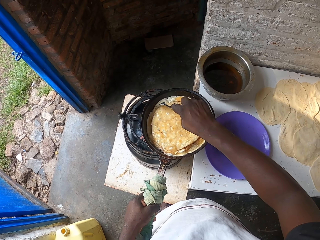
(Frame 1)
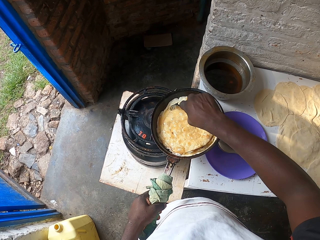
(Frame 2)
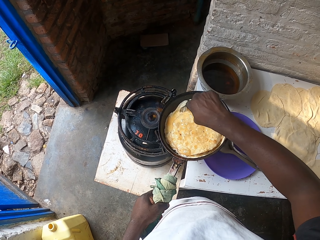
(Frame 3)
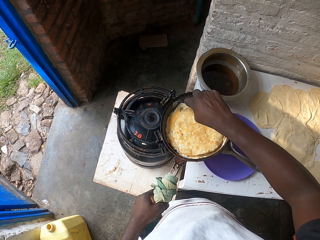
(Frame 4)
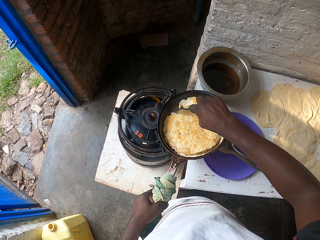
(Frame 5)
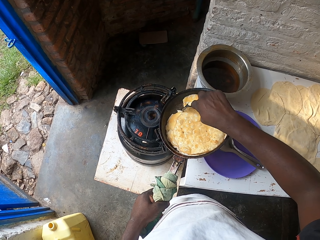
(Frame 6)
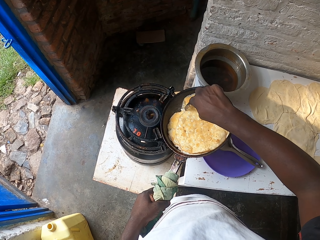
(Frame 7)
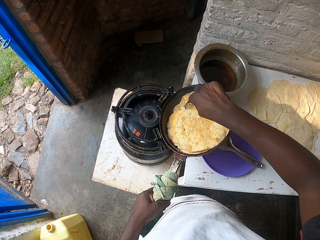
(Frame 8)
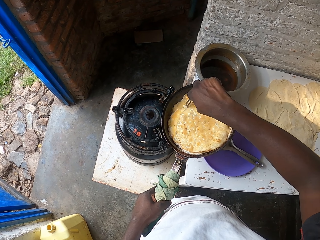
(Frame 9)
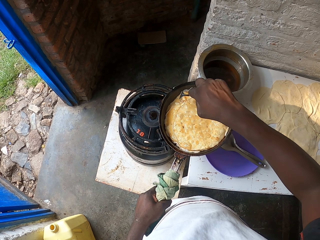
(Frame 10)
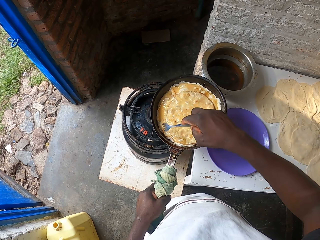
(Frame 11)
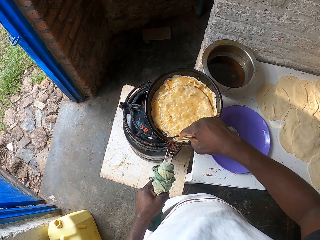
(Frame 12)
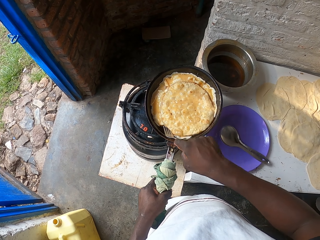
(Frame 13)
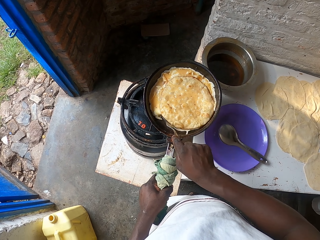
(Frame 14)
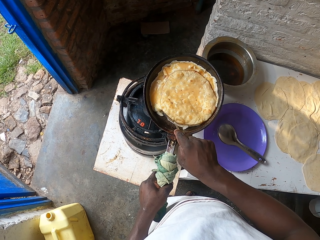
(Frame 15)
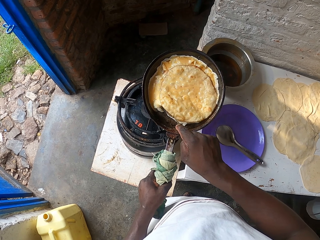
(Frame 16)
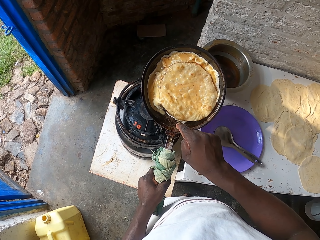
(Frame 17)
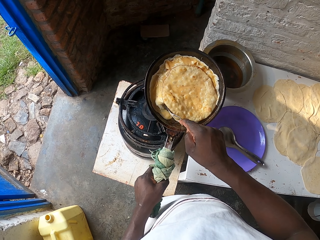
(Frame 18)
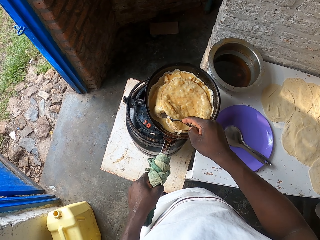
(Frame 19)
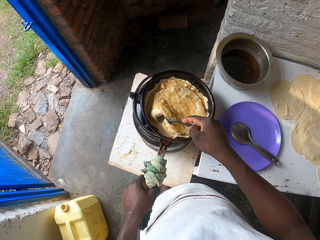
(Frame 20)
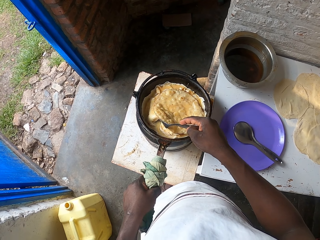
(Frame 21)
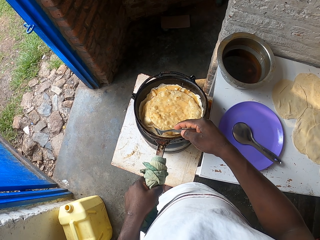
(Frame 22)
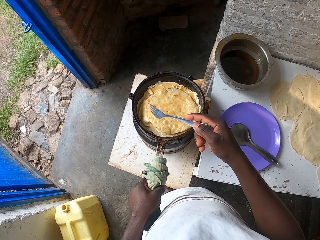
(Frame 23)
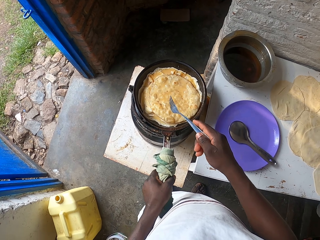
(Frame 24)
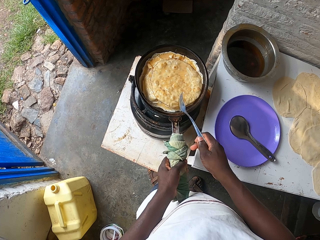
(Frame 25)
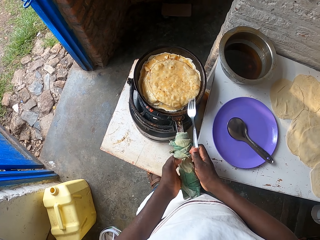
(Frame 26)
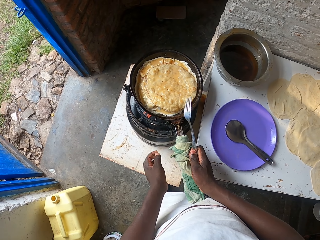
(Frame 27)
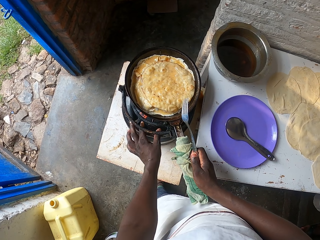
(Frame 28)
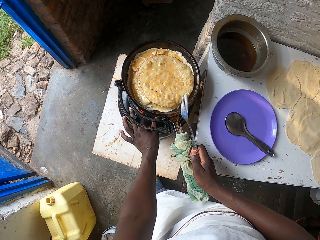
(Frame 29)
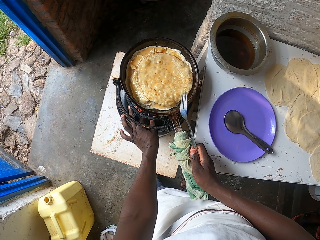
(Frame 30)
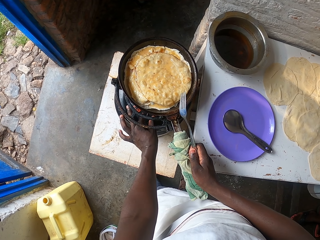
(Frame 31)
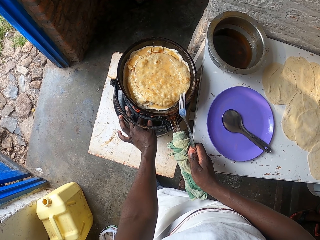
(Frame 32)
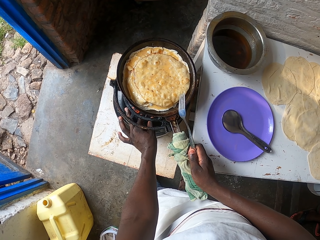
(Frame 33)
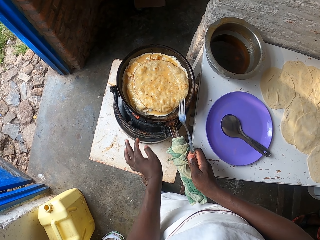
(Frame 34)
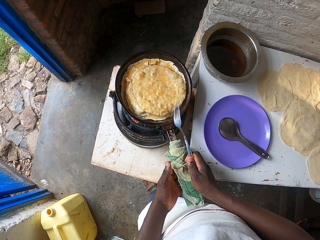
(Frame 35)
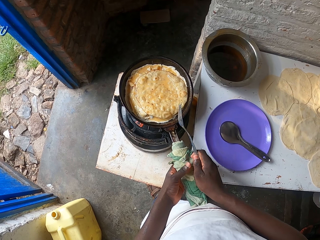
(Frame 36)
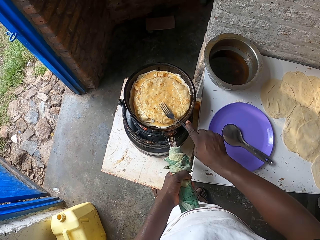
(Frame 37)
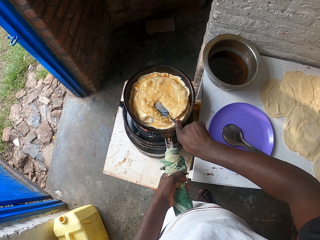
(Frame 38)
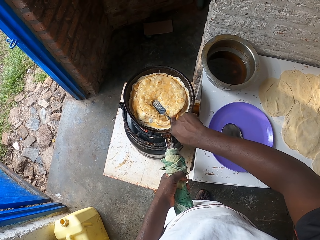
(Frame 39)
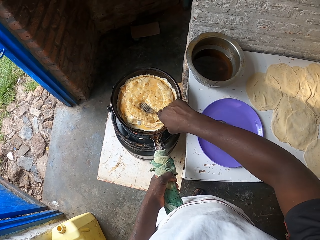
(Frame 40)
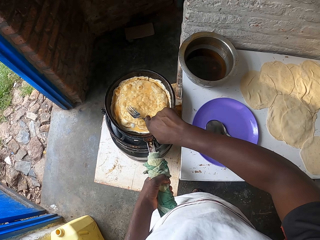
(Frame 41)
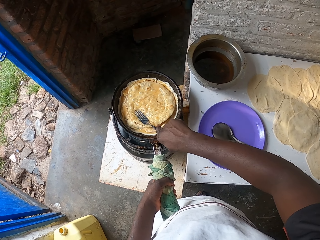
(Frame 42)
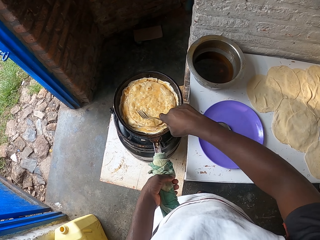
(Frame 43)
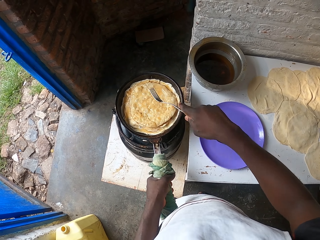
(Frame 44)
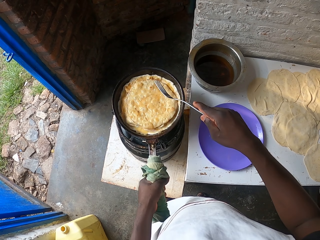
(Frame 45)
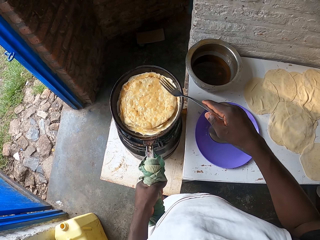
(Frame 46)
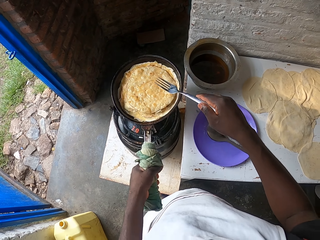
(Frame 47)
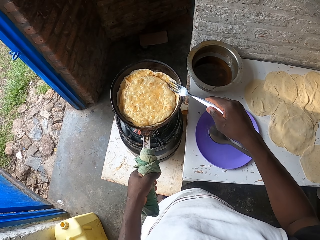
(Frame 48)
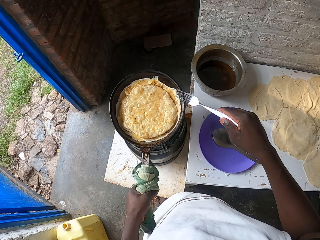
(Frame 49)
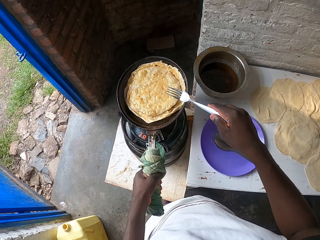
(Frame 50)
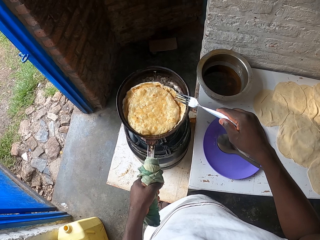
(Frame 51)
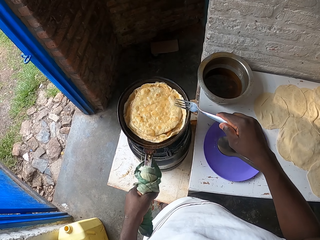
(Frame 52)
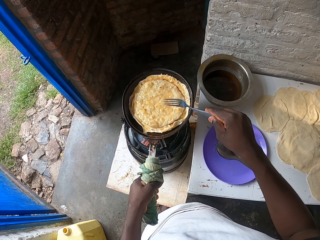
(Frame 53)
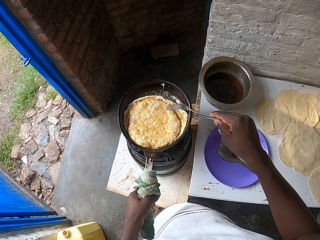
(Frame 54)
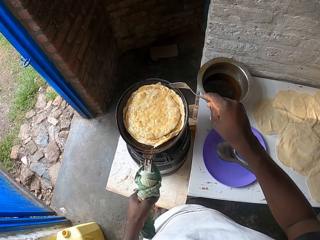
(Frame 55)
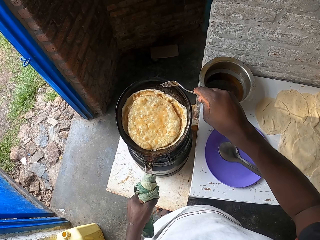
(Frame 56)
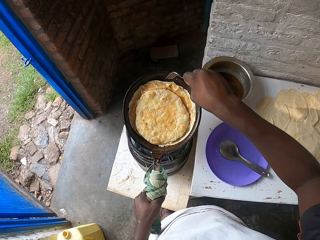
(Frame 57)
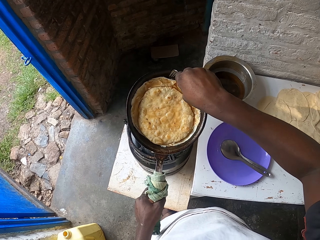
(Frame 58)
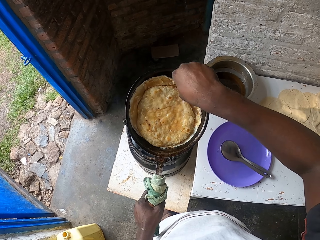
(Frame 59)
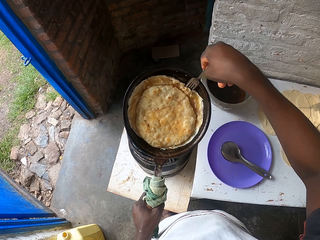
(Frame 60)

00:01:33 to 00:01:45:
The camera wearer creates a way for the eggs on the pan. They adjust the heat on the gas. They shake the frying pan.

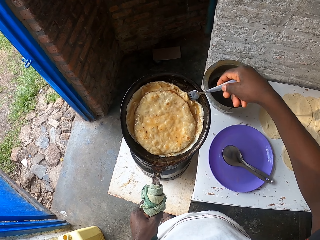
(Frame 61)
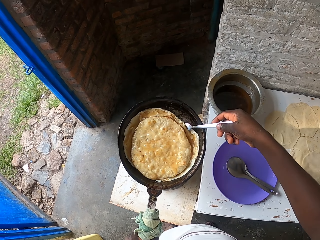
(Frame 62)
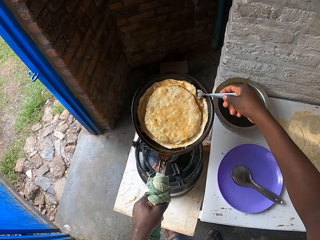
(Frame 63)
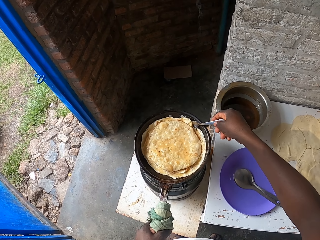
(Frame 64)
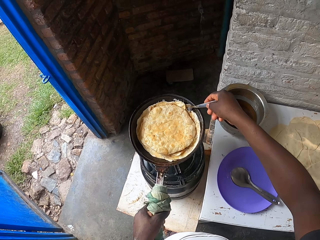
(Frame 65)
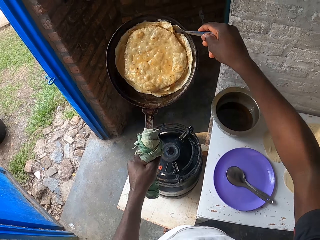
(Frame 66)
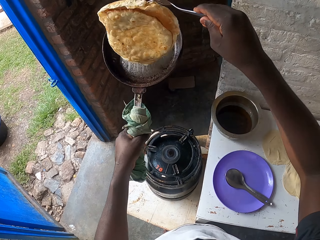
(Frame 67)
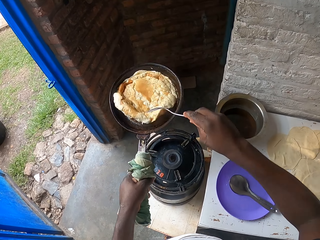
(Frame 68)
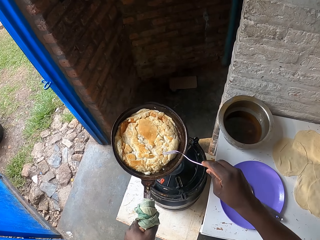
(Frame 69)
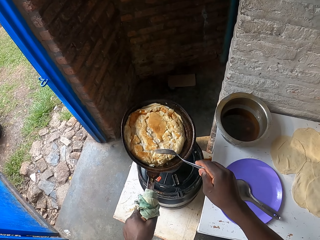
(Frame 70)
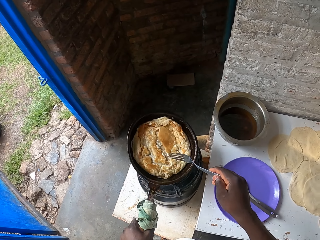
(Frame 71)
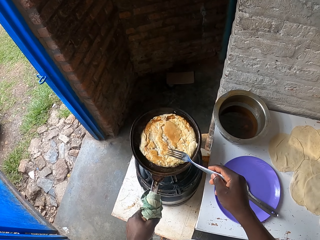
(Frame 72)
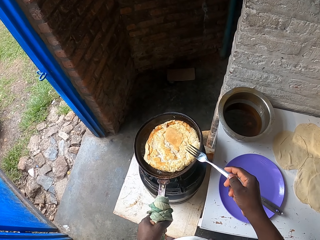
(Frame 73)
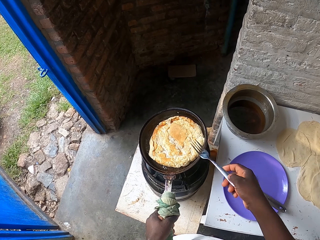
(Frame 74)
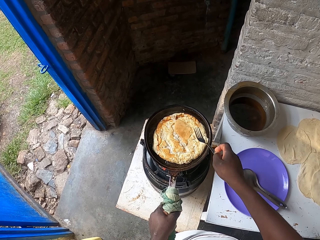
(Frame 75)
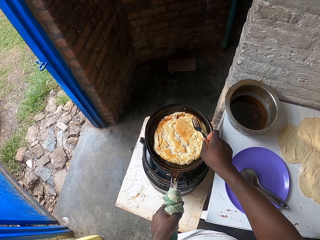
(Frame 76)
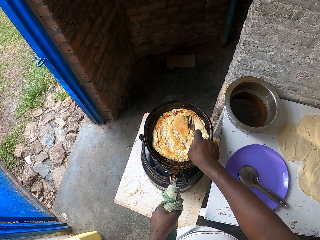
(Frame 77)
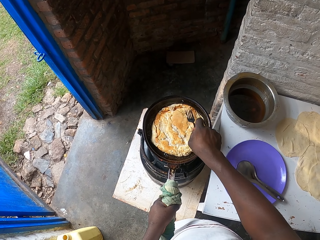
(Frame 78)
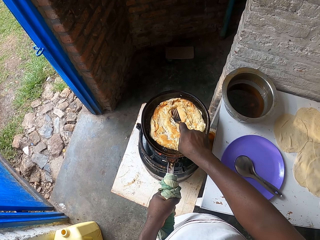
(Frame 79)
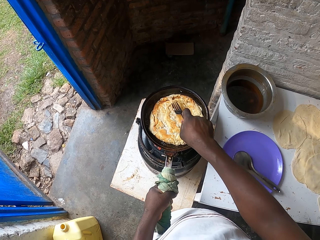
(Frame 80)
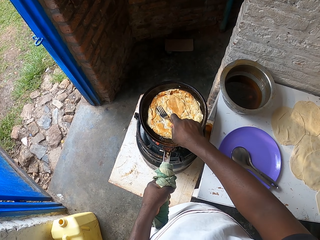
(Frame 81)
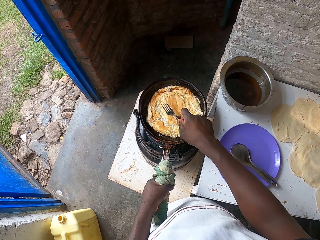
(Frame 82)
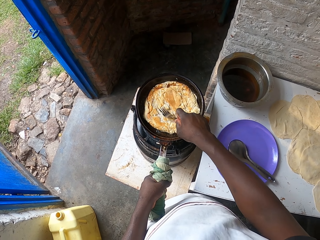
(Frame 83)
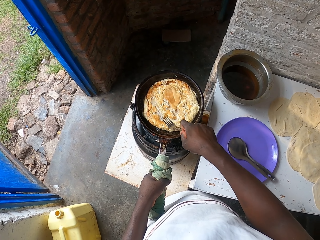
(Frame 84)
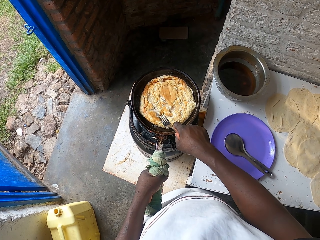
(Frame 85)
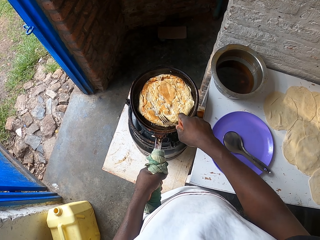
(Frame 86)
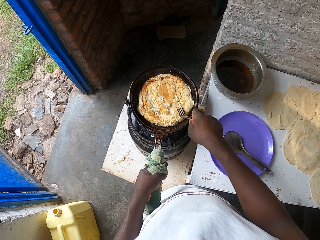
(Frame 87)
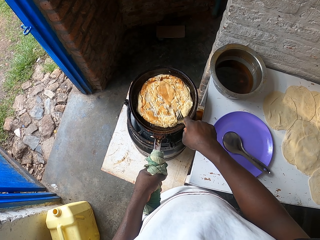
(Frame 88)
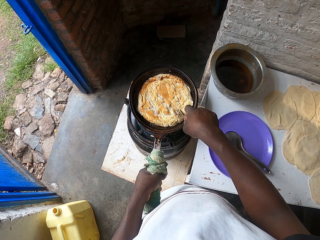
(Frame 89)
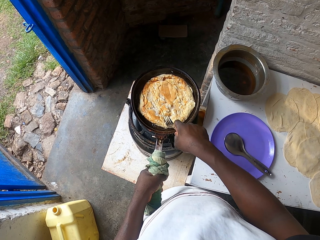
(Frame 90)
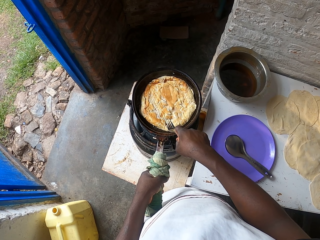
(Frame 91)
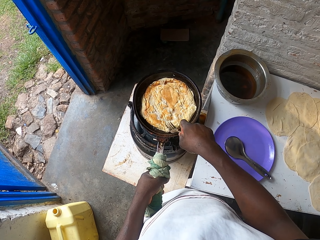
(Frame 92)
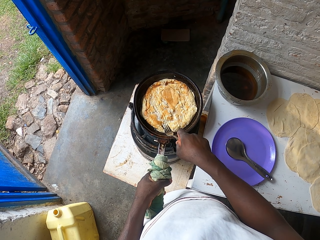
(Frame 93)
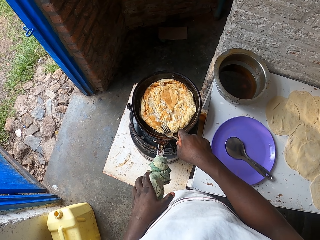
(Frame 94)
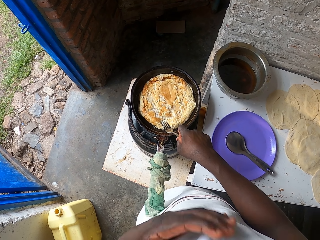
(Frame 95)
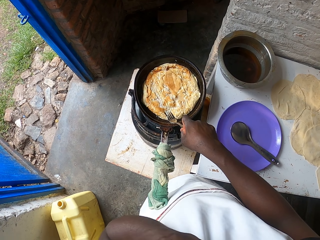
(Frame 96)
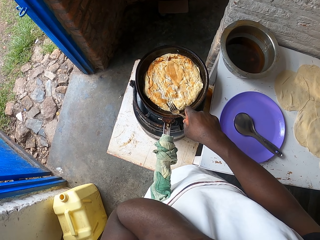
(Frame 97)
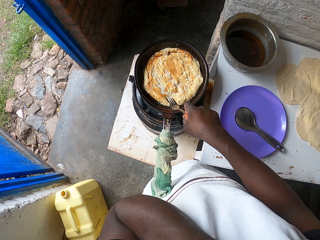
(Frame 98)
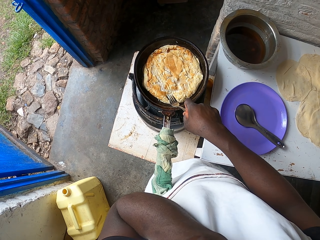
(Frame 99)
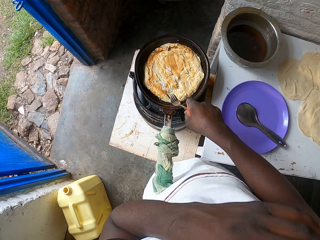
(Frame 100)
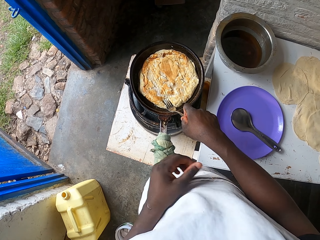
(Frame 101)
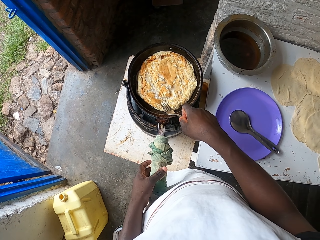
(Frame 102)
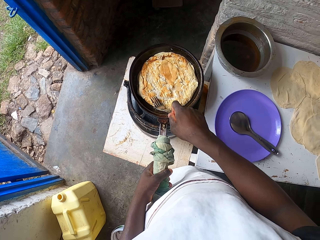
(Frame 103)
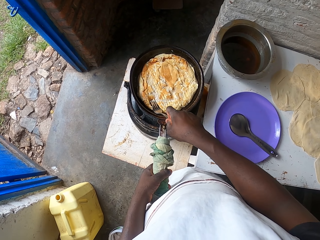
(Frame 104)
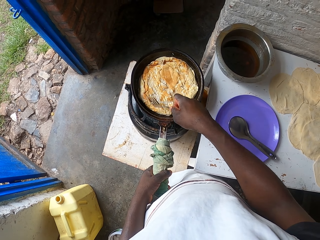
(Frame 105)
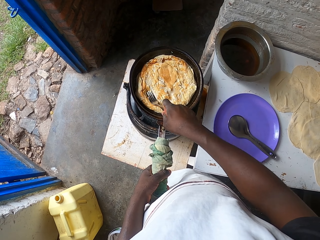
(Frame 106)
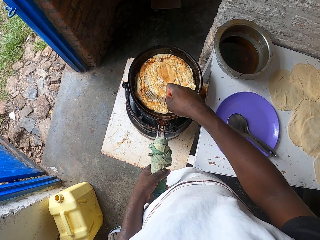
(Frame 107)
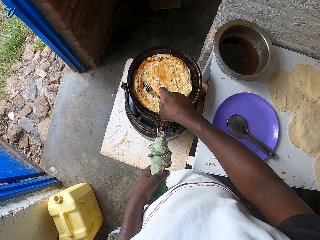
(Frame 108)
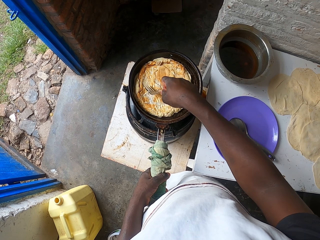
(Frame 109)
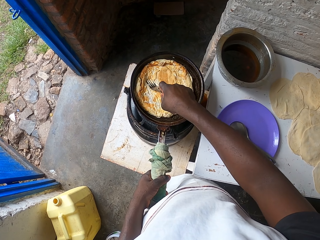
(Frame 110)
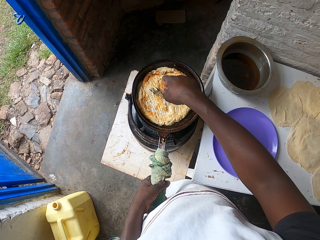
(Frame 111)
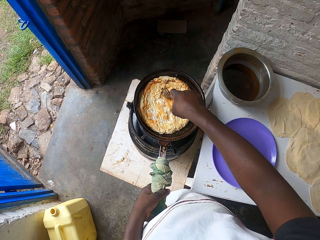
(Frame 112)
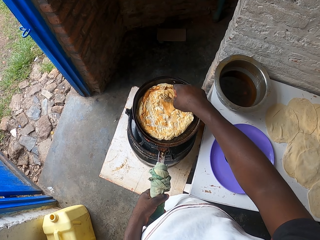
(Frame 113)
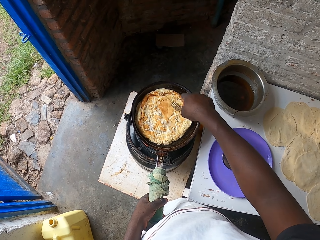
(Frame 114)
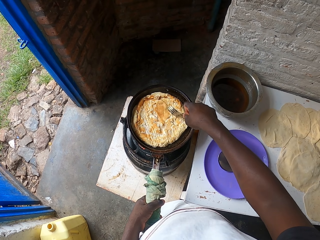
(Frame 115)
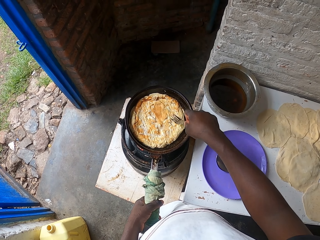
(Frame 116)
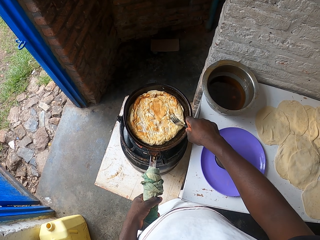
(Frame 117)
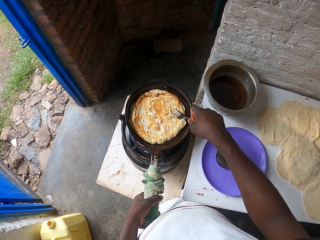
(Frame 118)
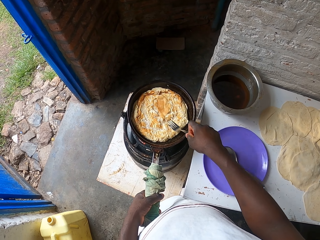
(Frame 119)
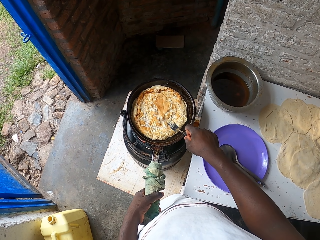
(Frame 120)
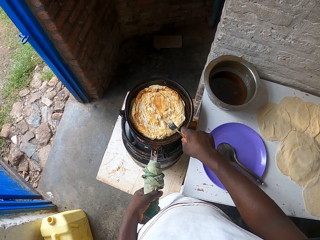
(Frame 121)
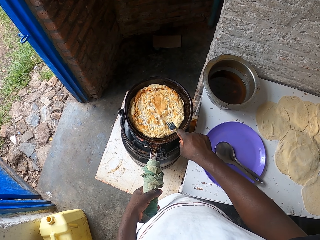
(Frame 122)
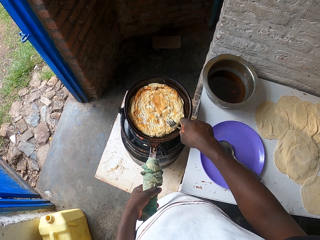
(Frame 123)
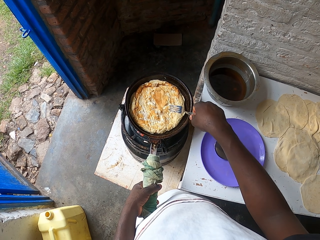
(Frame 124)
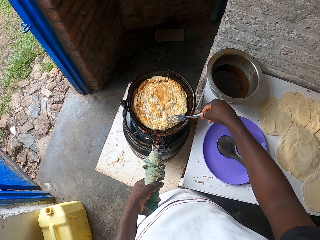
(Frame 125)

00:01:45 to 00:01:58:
The camera wearer shakes the egg on the pan. He changes the eggs and the paratha on the other side. He puts the frying pan on fire. He presses the egg and parathas on the pan with the fork. He touches his face. He presses the egg with the fork.
